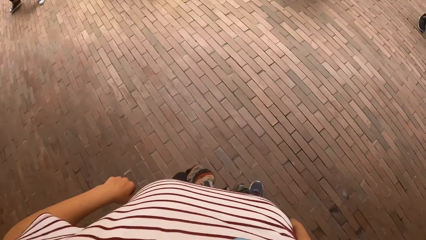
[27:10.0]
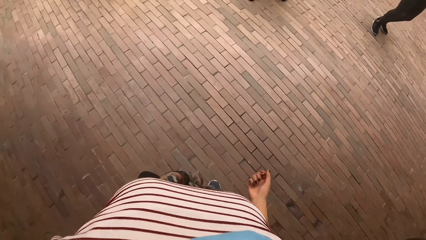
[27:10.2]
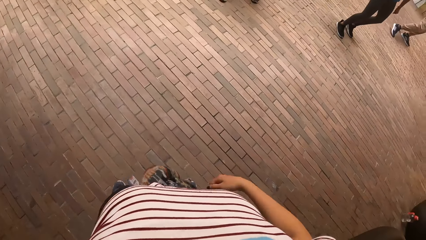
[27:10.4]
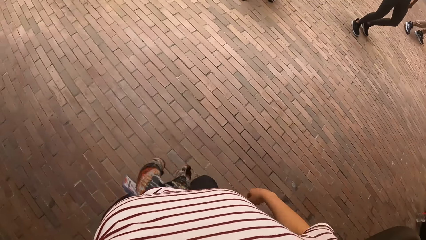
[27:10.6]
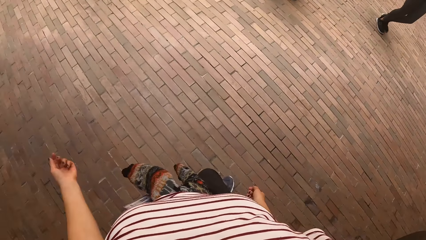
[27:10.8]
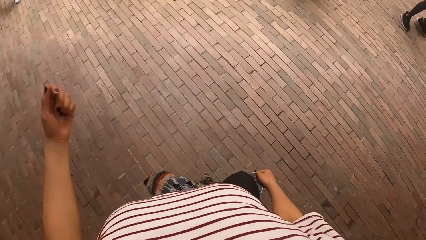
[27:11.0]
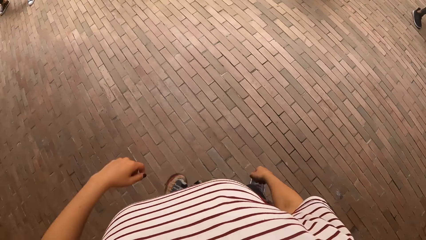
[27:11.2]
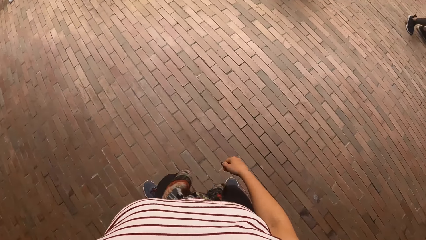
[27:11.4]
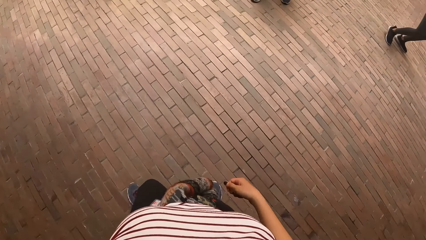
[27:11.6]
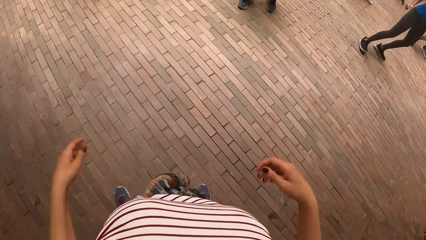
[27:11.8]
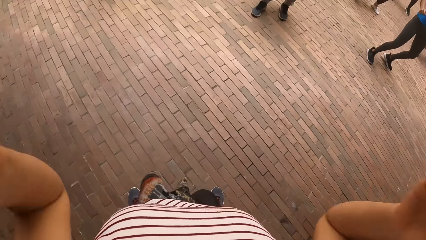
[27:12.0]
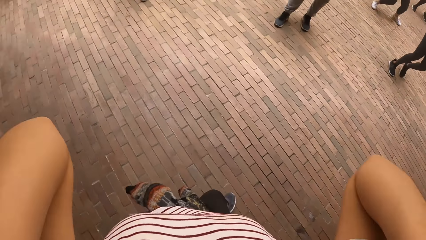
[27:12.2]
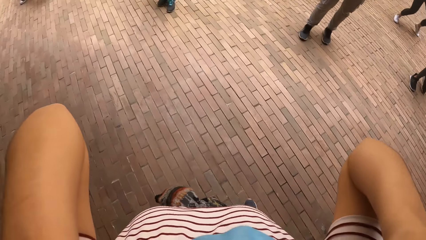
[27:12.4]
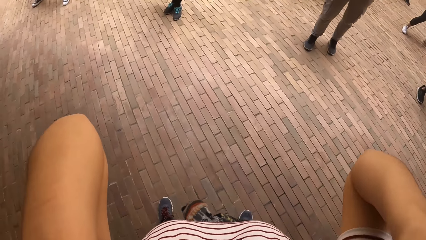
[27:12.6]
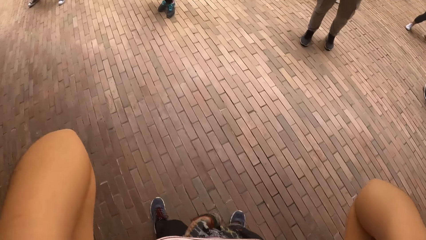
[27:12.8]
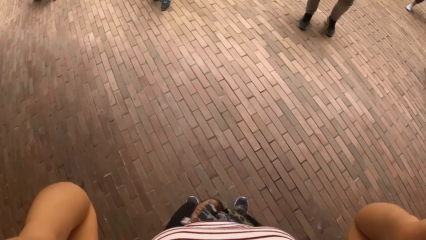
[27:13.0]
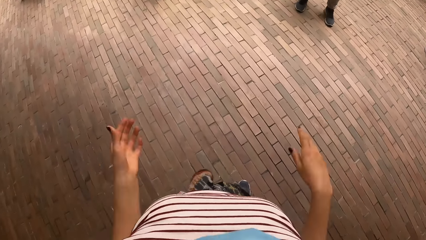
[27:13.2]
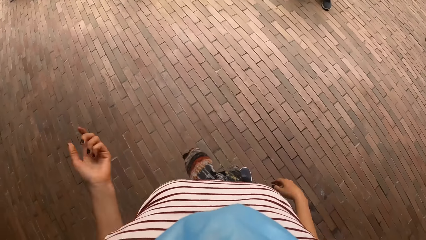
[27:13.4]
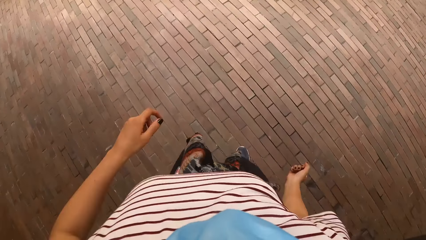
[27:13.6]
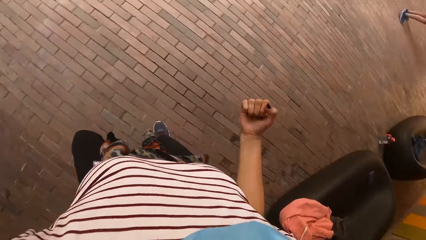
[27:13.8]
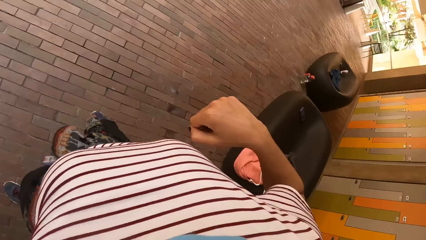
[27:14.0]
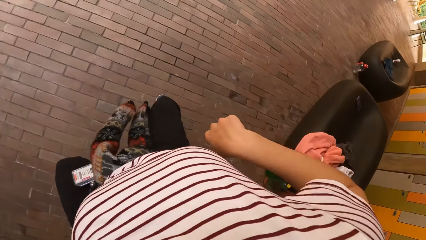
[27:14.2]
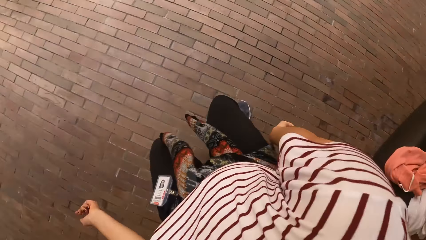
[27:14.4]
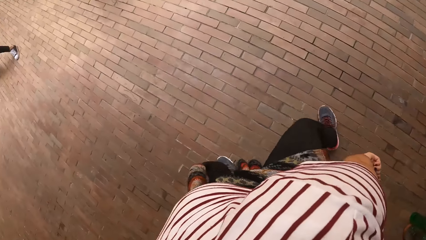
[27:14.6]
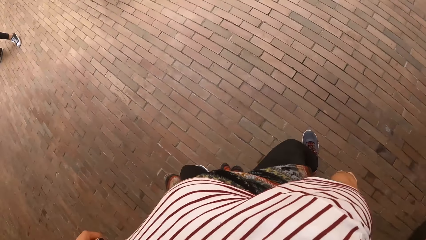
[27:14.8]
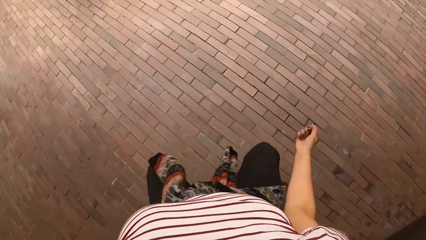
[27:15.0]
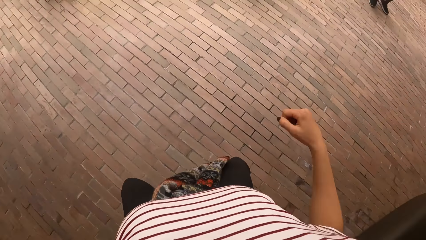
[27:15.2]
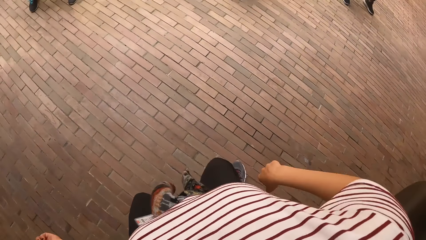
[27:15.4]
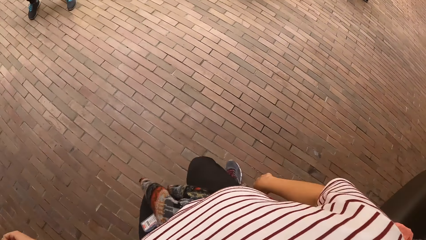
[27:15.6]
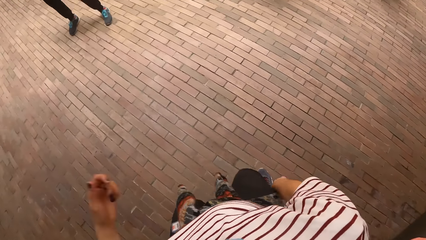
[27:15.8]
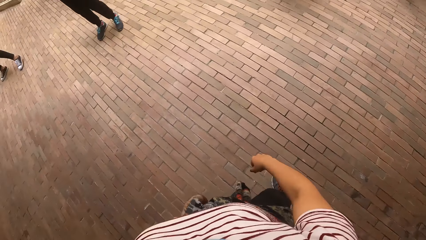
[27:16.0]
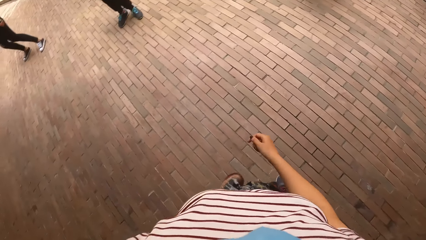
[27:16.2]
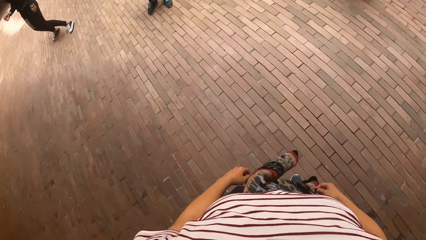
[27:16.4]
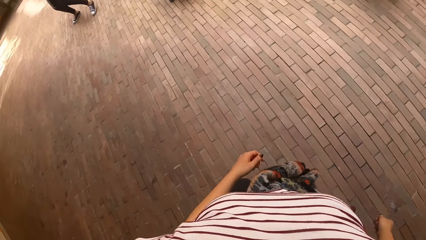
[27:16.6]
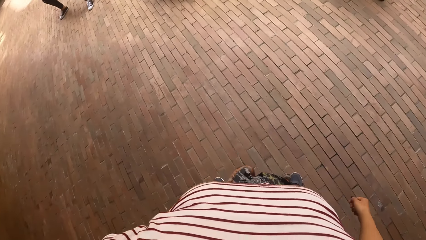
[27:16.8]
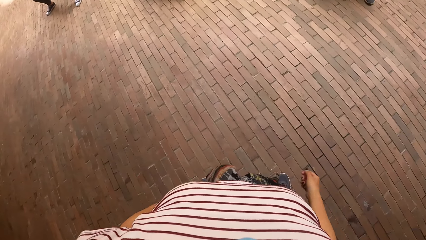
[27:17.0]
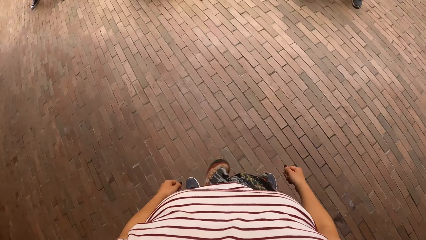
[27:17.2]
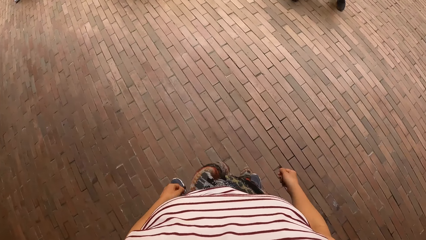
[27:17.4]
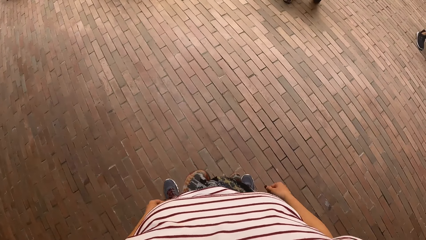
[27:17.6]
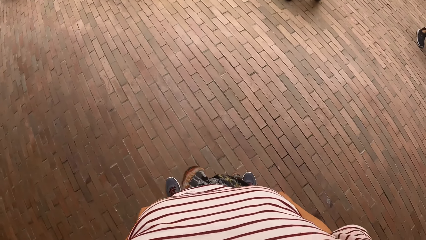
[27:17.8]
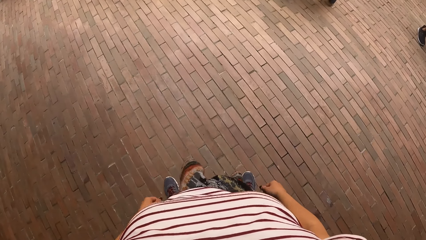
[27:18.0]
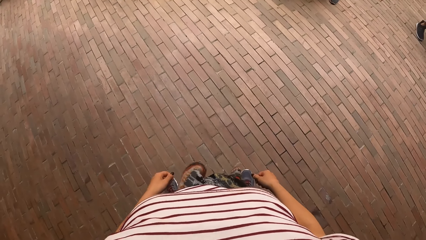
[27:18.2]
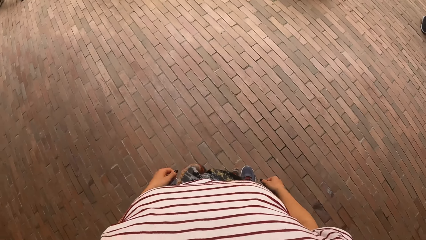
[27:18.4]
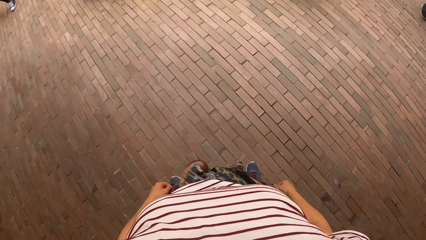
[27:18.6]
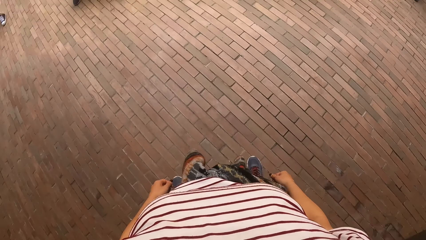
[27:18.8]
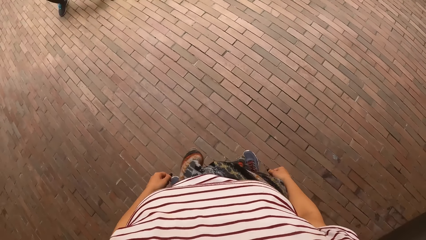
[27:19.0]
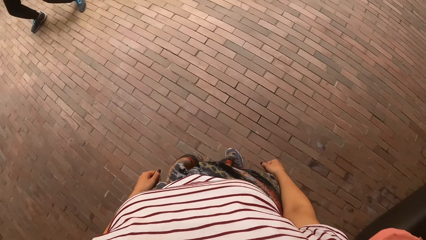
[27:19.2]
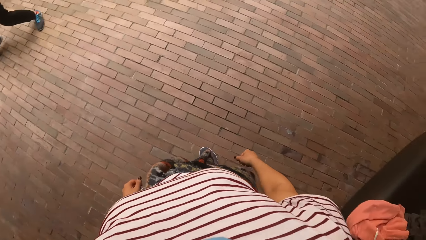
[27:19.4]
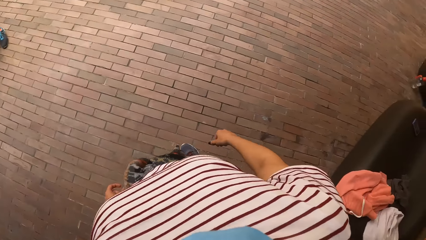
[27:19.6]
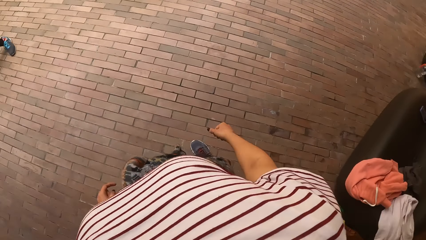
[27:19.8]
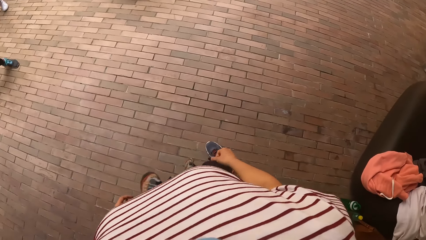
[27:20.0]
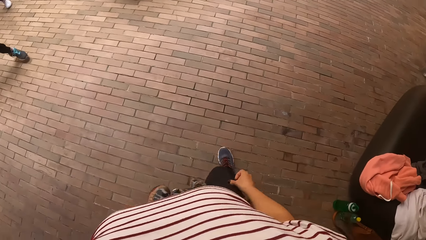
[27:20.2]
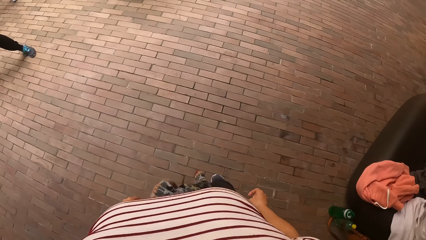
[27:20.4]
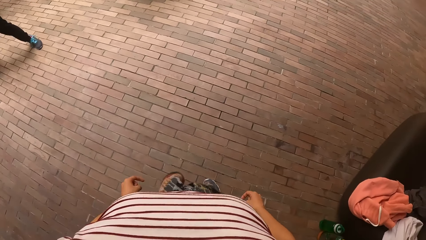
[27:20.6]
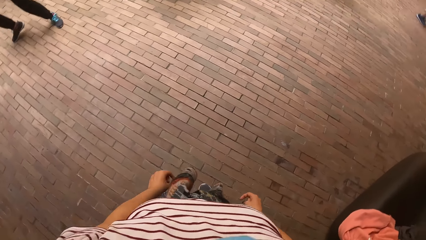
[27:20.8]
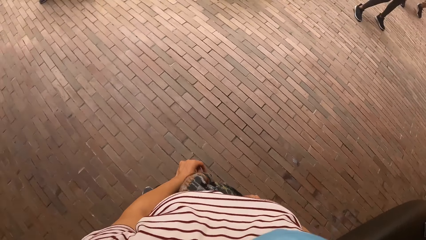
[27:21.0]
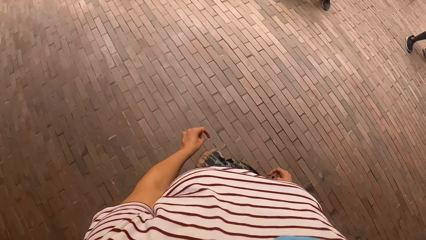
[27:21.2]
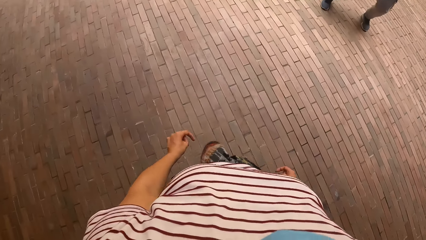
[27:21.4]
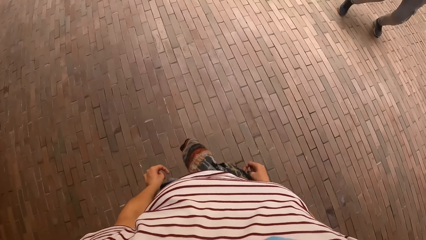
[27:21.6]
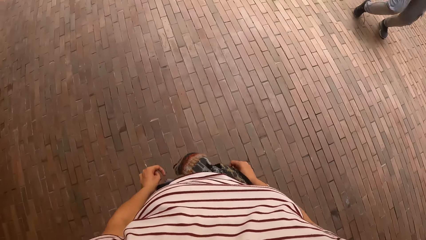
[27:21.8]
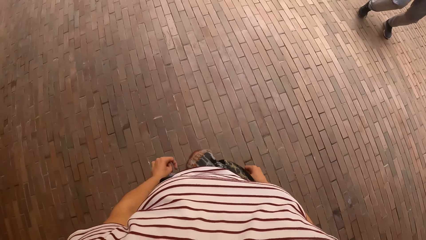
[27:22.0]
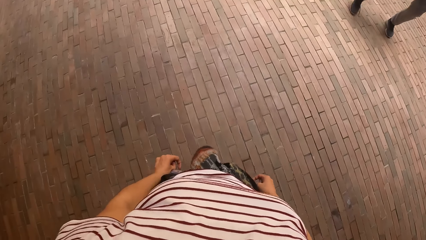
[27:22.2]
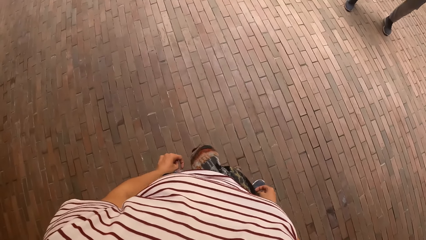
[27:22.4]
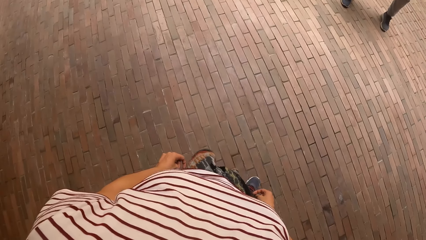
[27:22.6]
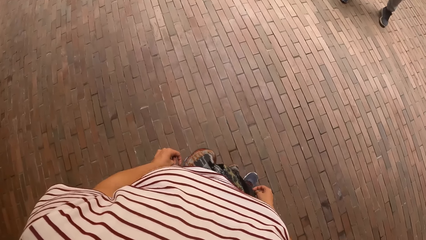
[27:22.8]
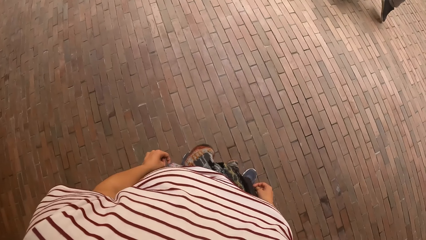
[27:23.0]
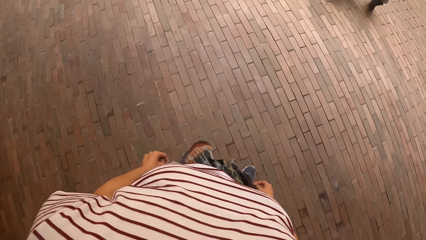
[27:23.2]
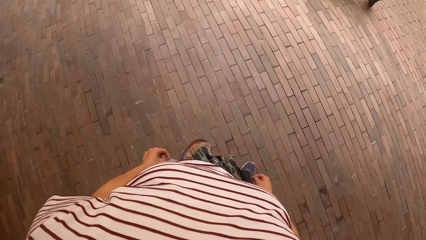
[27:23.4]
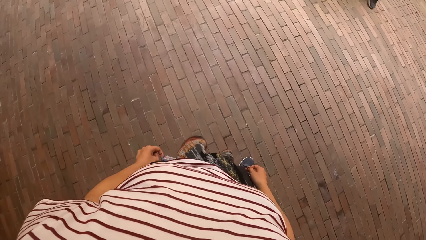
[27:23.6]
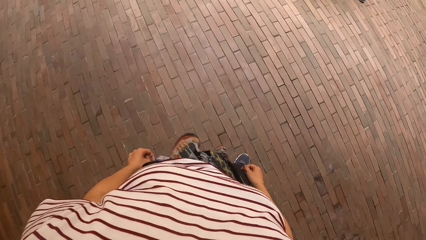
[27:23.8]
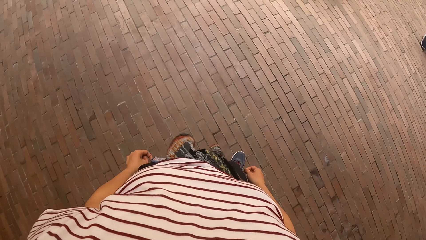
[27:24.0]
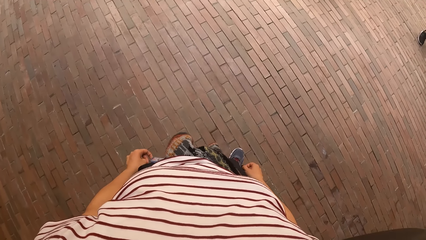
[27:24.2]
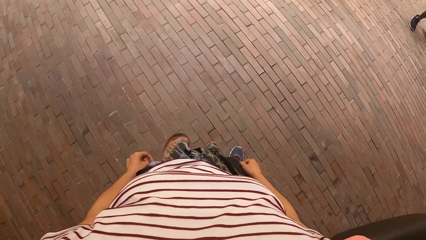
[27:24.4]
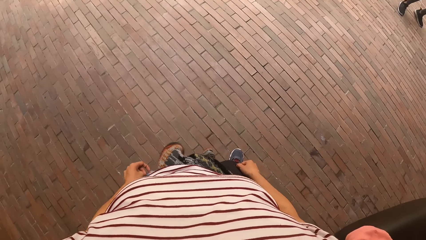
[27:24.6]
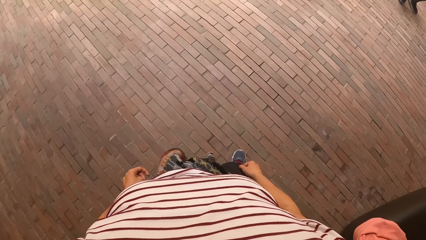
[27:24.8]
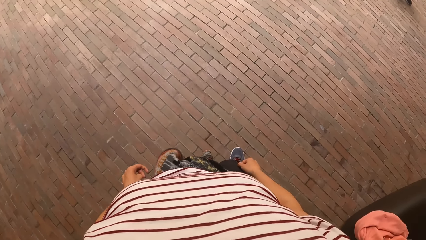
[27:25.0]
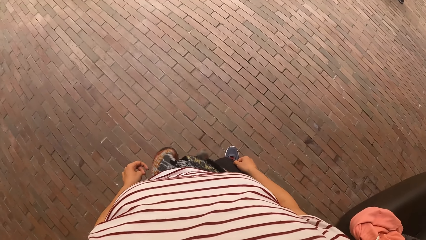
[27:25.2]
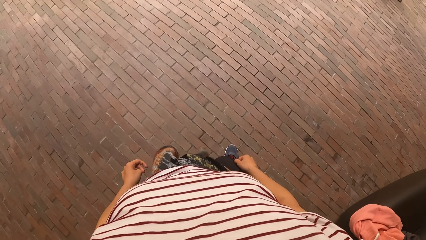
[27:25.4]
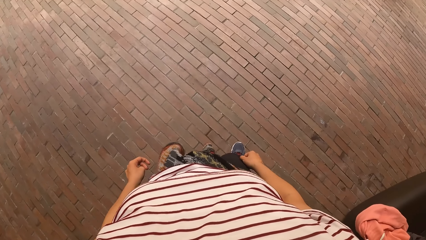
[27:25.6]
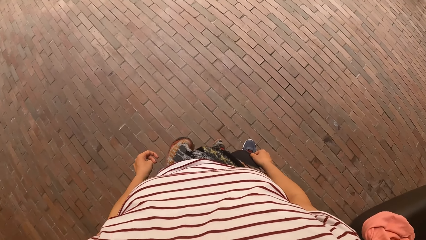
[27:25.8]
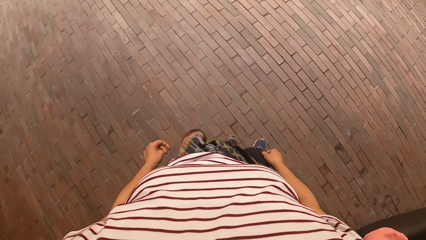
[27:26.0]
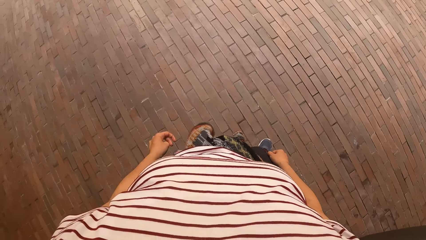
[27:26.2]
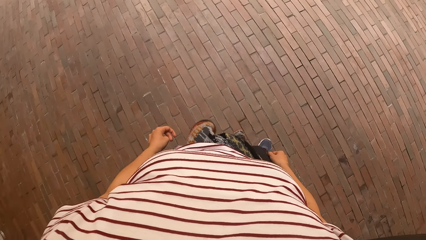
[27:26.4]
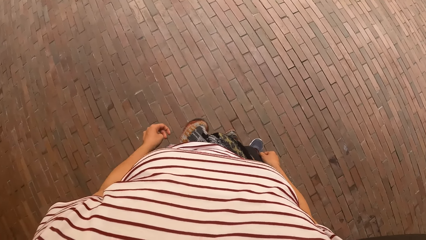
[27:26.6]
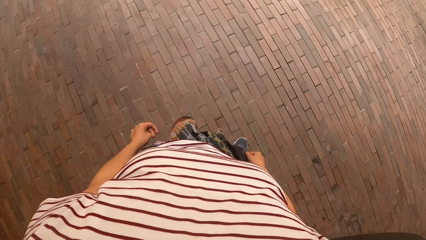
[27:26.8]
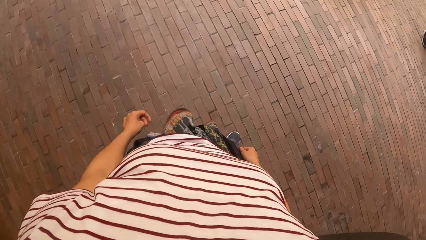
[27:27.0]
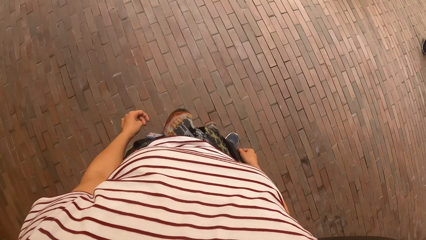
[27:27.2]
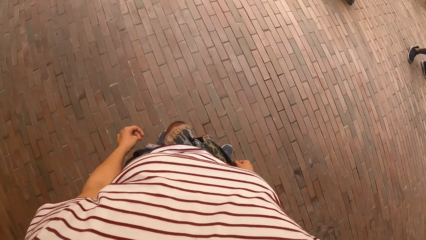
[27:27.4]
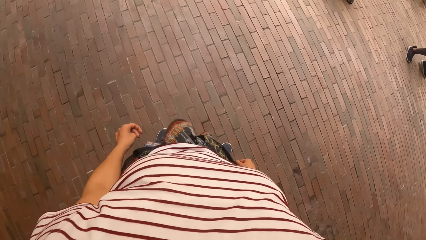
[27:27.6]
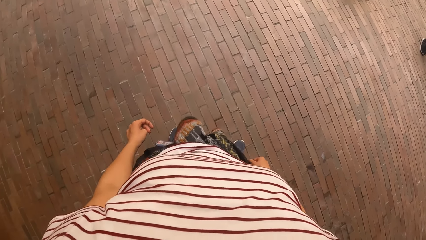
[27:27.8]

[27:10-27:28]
The camera wearer lifts both hands. They adjust the camera. They drop both hands. They dance with friends. They stop dancing.
